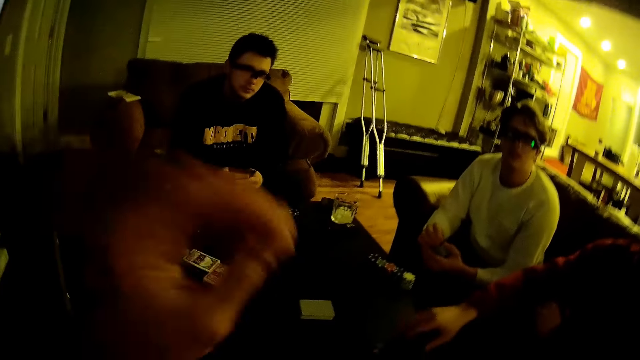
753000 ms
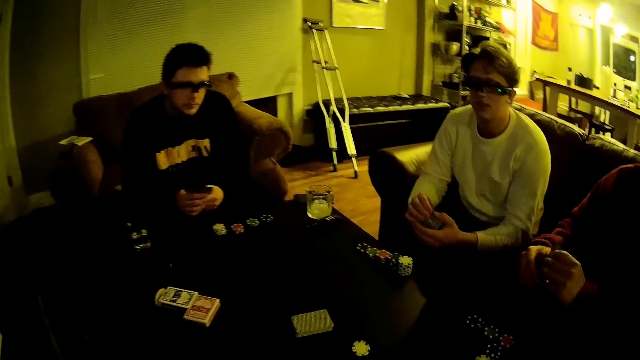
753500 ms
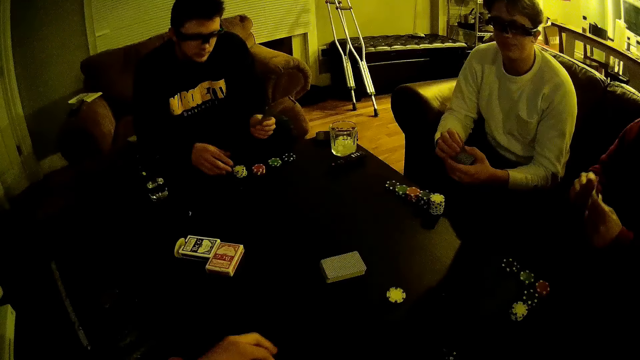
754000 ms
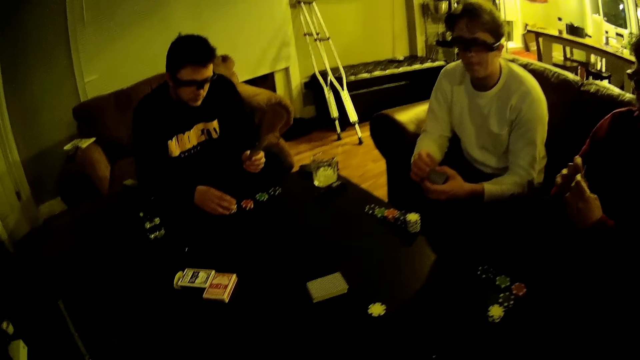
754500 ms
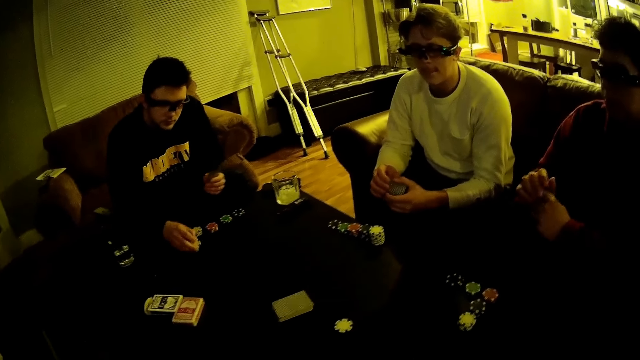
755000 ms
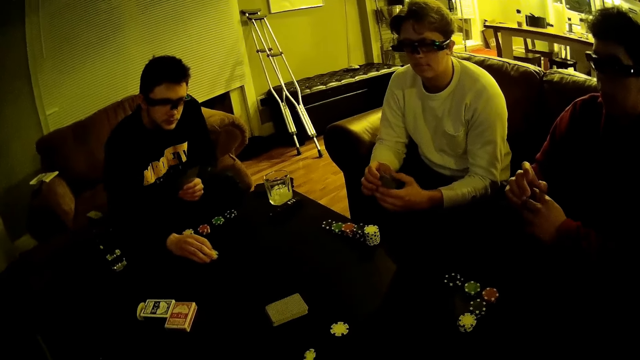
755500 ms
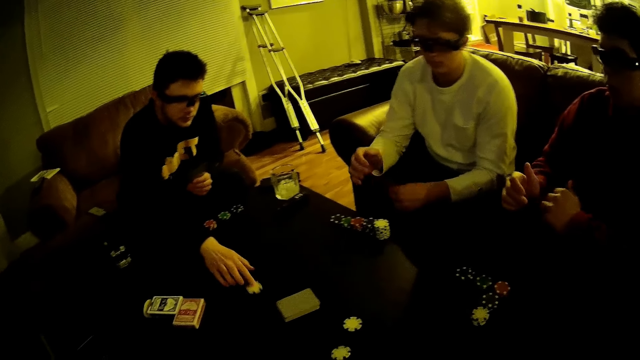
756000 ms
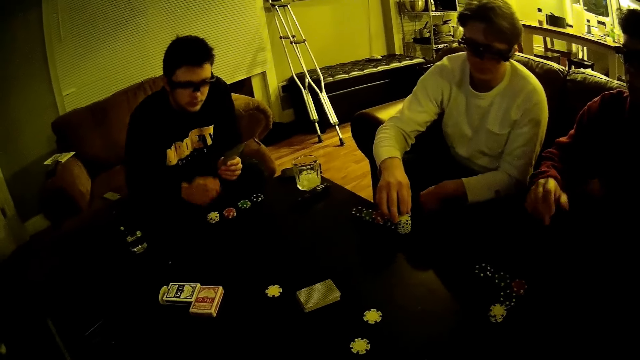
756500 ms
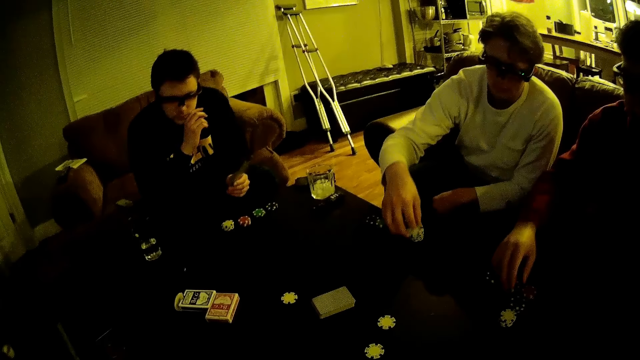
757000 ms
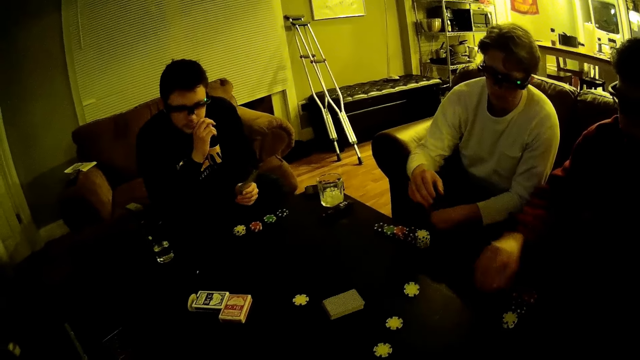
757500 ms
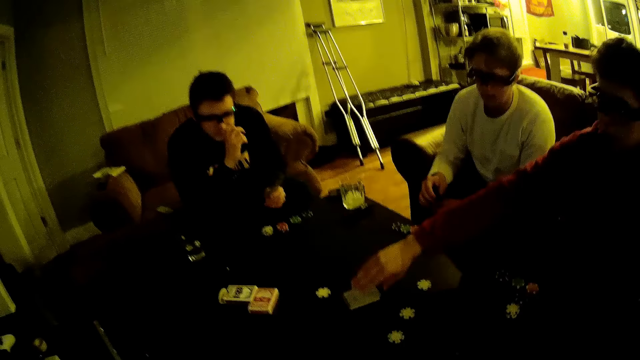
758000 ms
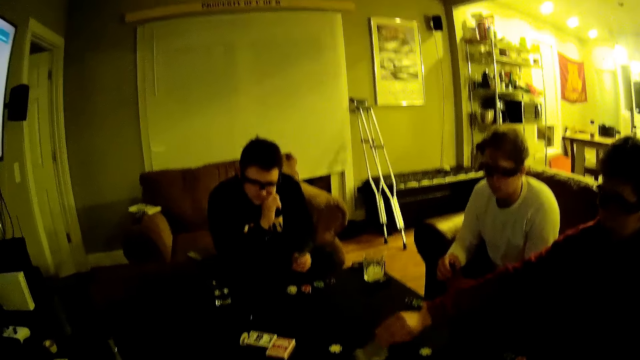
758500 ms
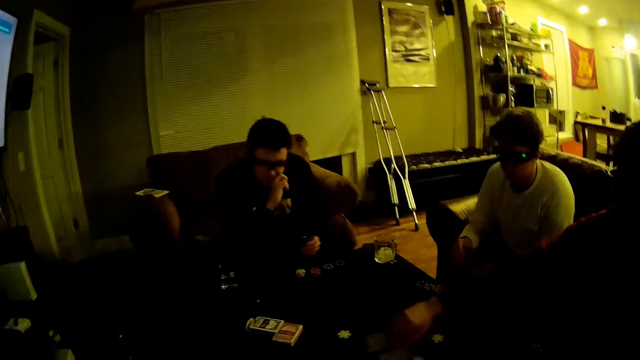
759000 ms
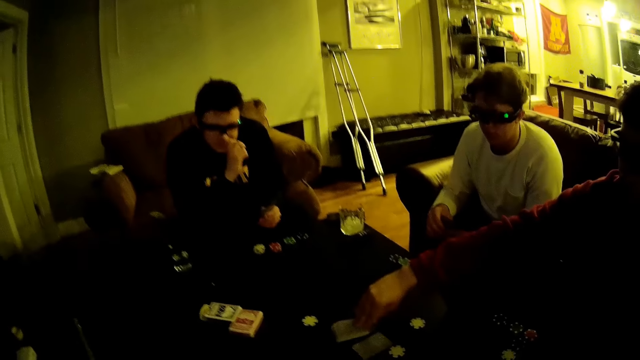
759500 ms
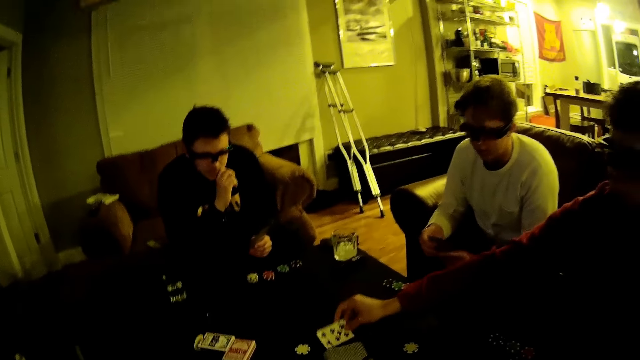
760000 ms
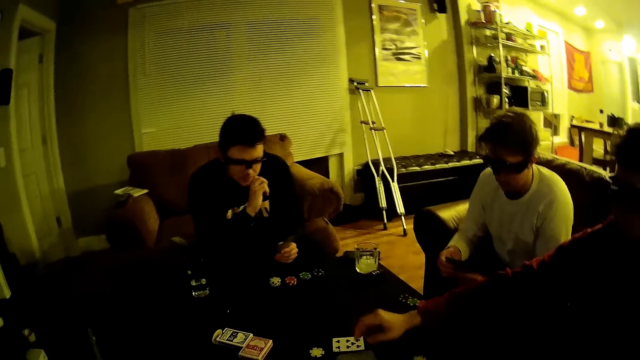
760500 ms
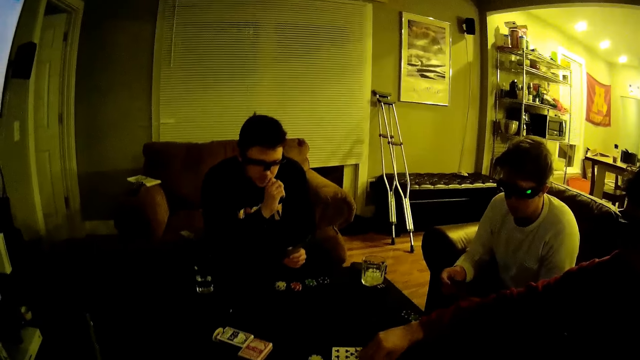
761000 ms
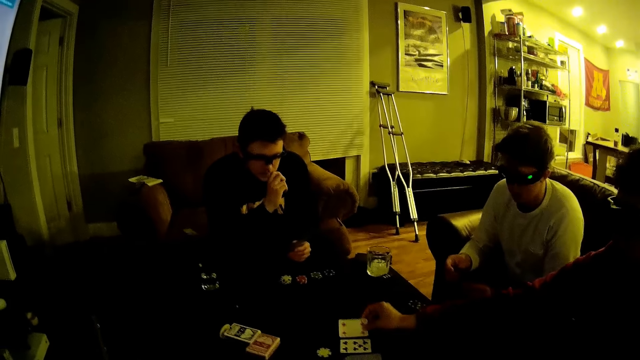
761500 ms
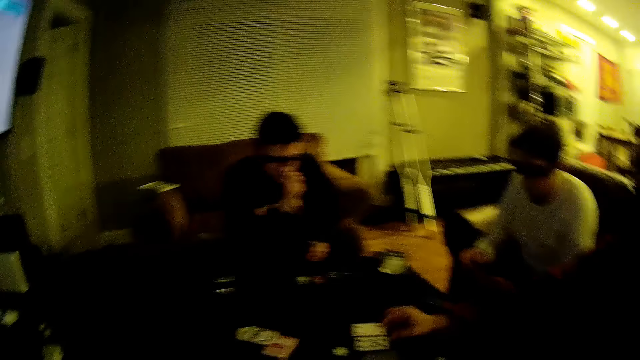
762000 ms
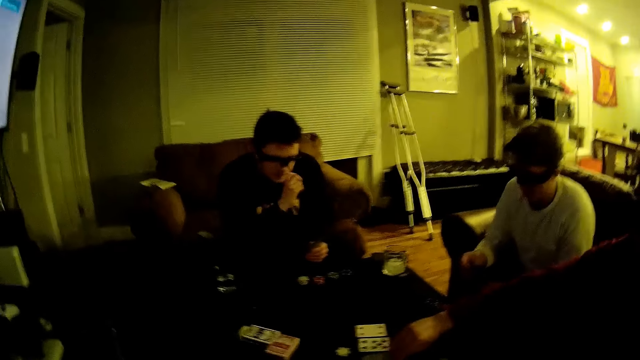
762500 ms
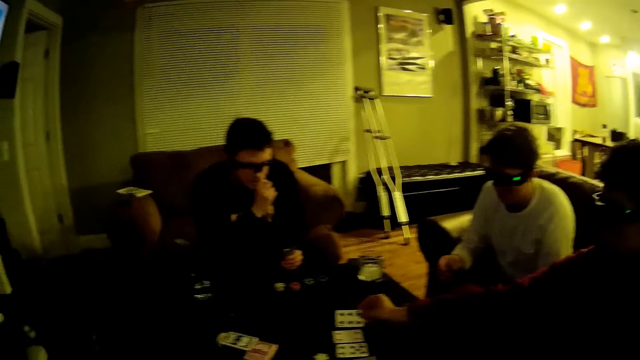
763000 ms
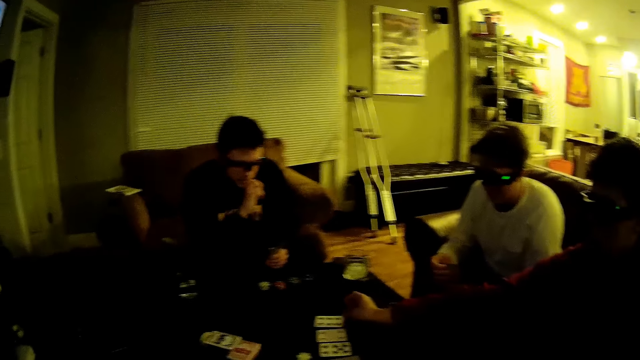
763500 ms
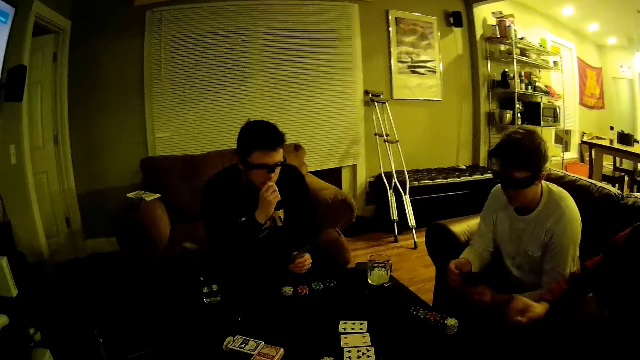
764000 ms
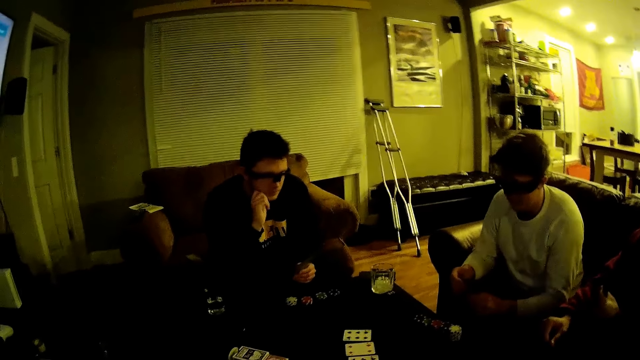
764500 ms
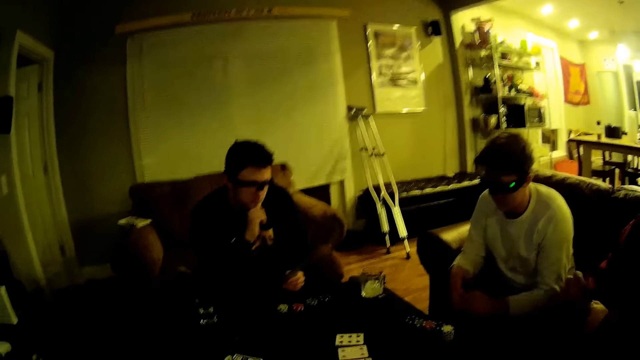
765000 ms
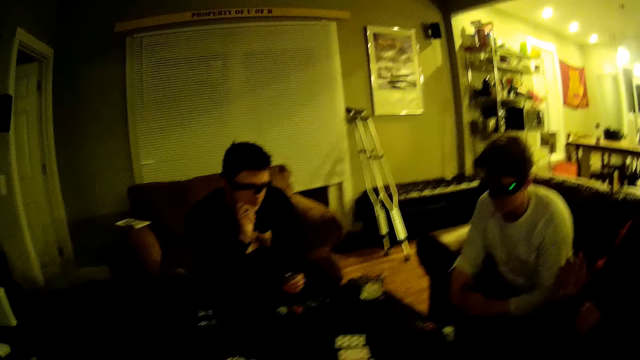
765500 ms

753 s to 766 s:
A man aligns the darts on the table. Another man plays the darts. A third man picks up the cards and aligns the cards on the table.

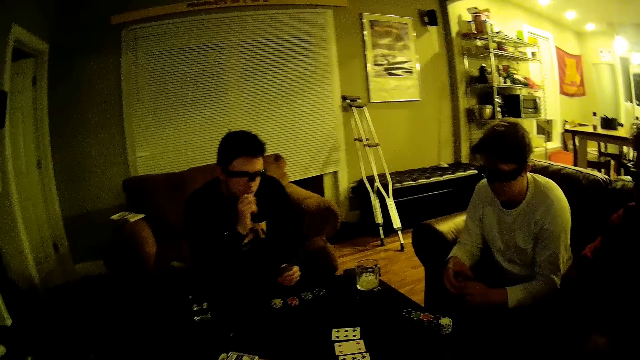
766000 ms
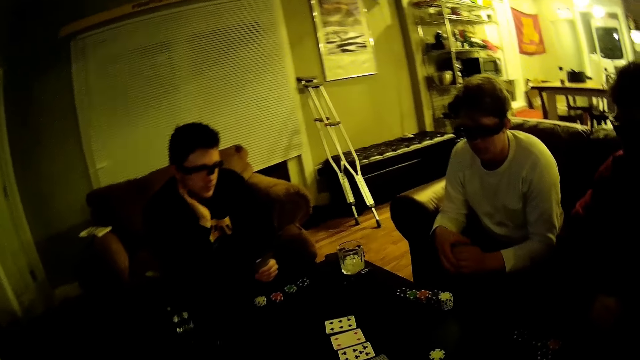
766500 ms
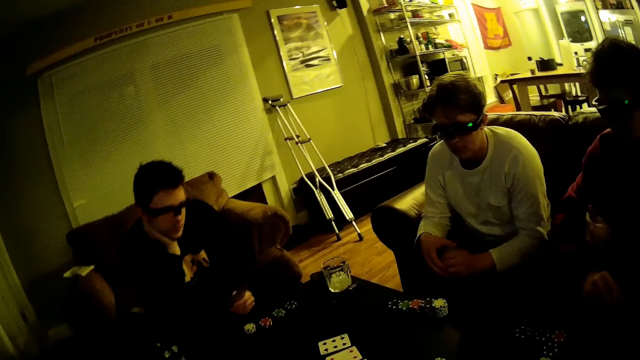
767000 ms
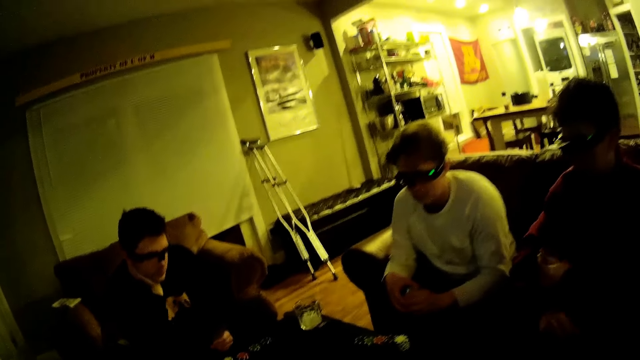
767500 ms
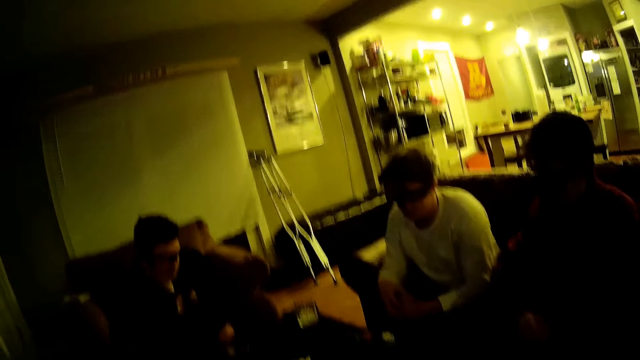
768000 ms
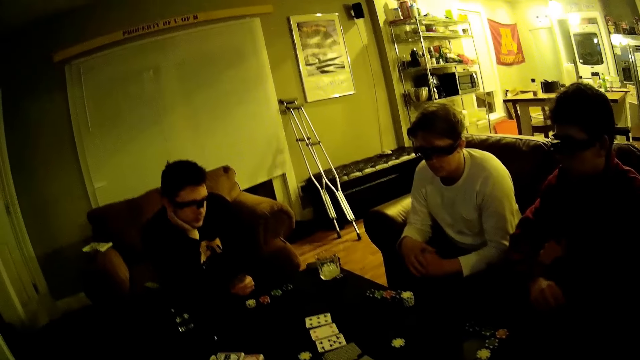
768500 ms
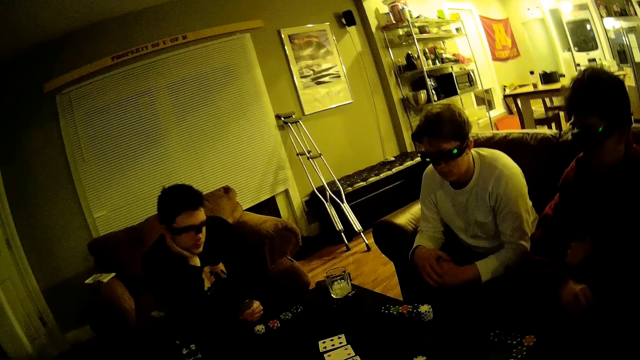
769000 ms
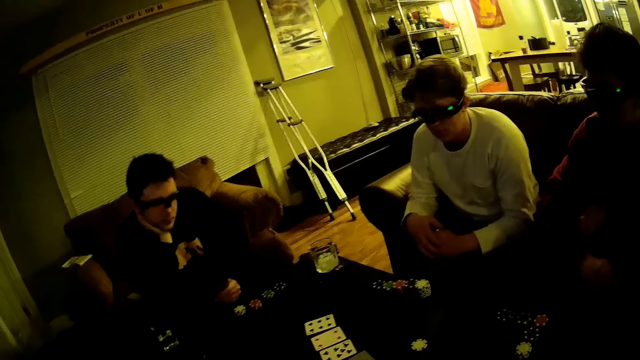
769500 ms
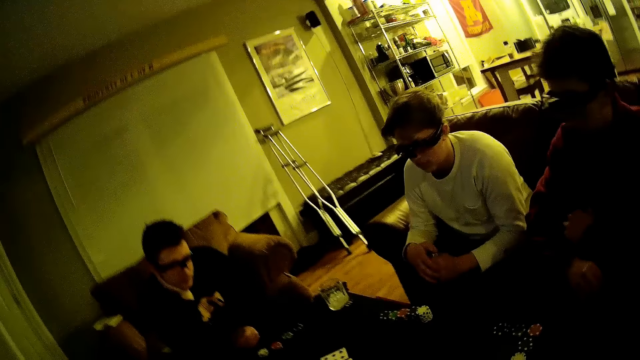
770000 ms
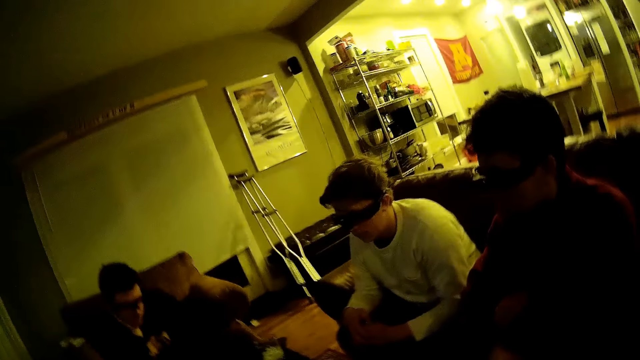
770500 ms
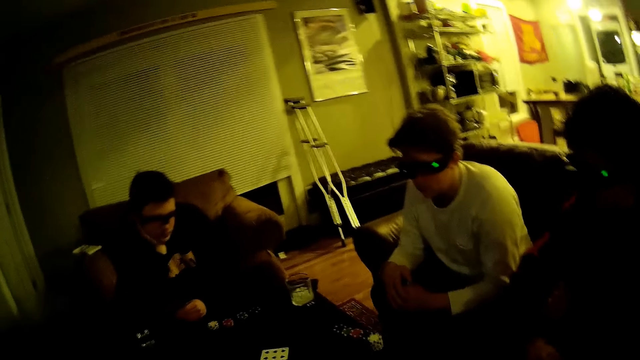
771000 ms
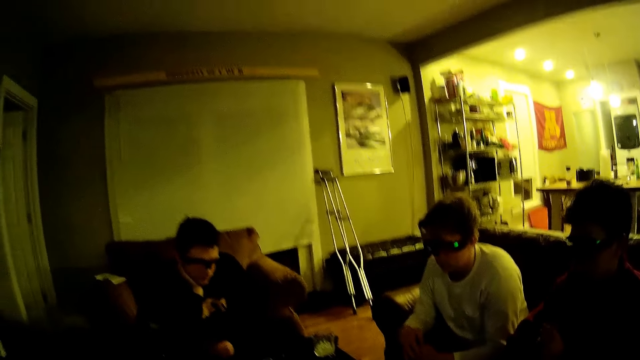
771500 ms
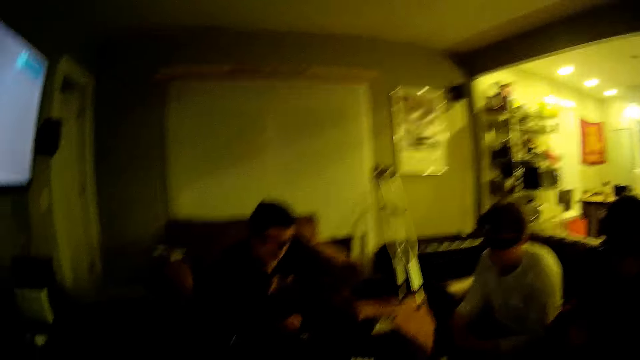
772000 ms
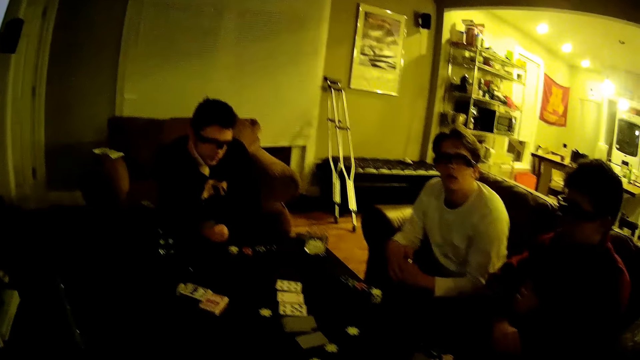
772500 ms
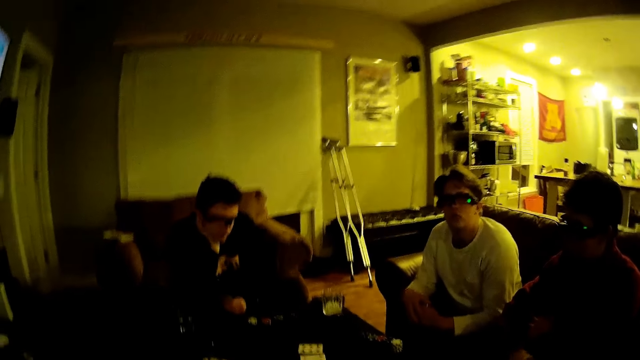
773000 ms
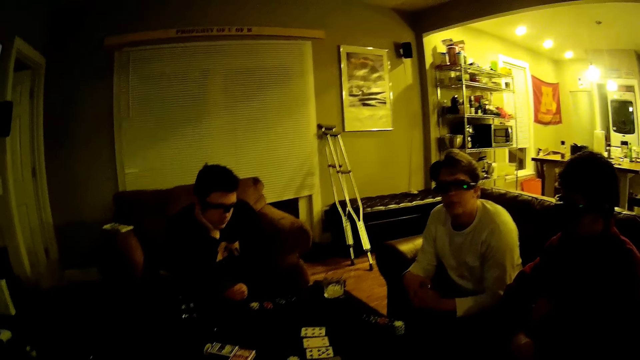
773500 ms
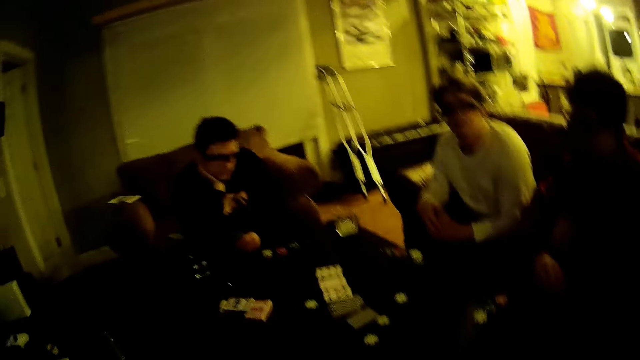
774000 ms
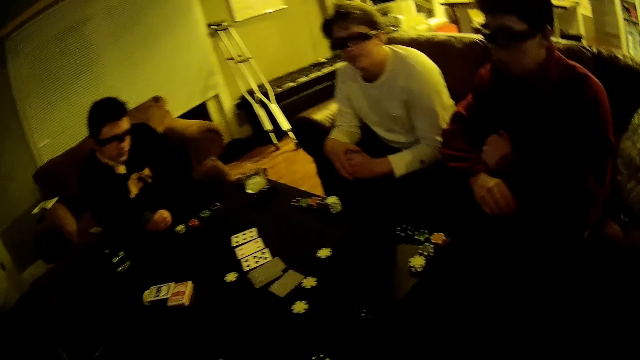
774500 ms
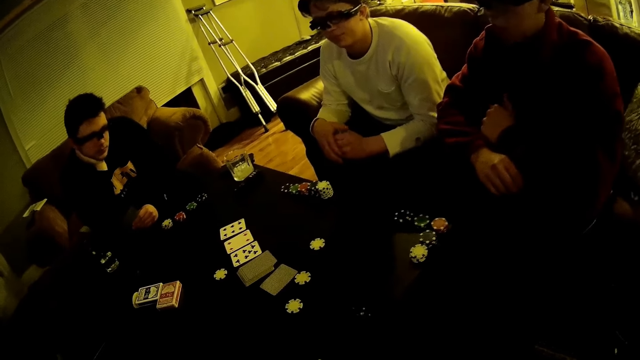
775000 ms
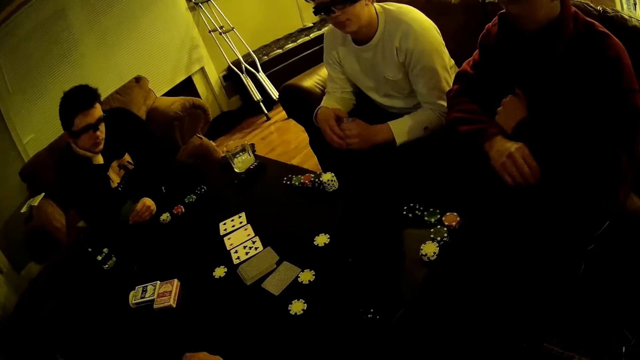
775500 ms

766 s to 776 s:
The camera wearer stares at the men.
